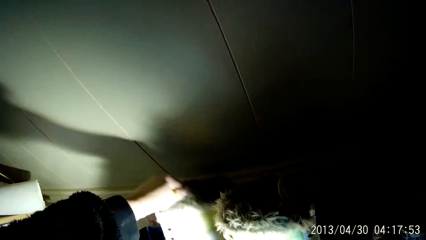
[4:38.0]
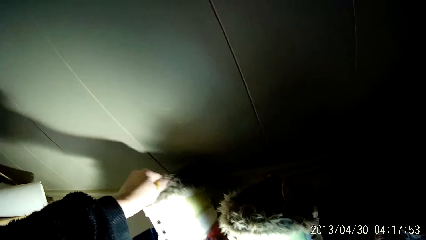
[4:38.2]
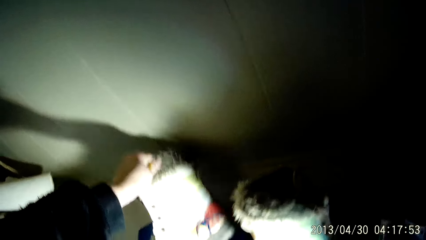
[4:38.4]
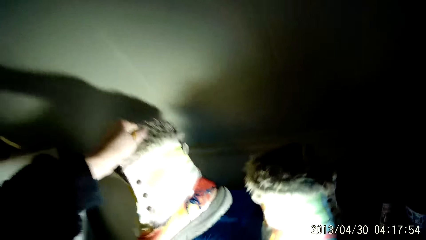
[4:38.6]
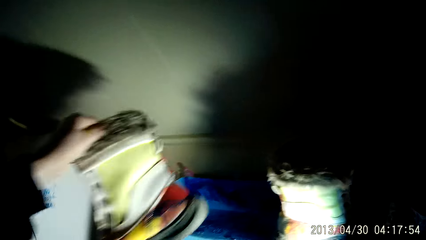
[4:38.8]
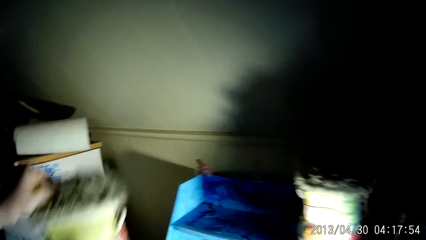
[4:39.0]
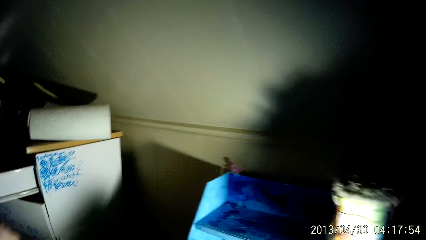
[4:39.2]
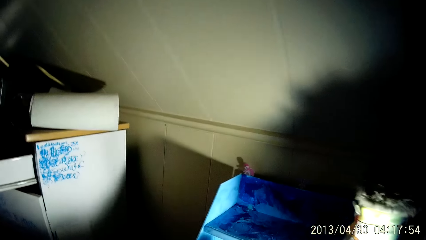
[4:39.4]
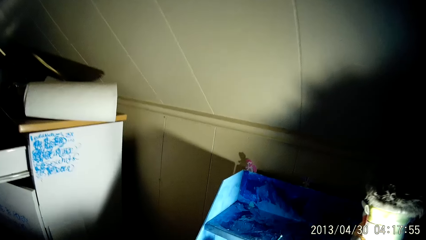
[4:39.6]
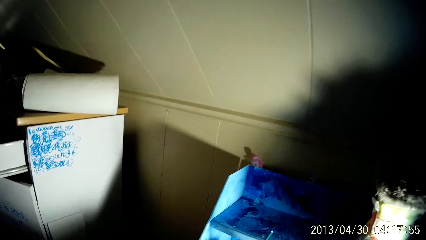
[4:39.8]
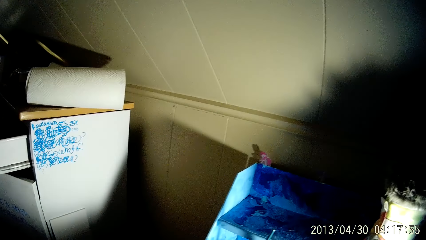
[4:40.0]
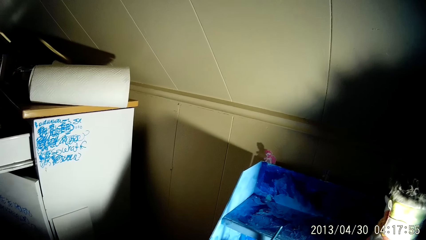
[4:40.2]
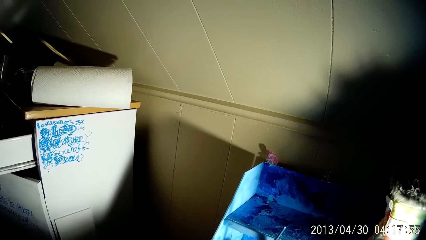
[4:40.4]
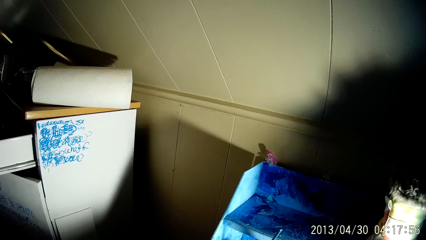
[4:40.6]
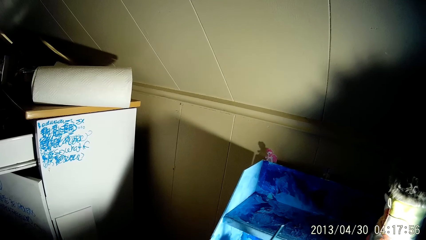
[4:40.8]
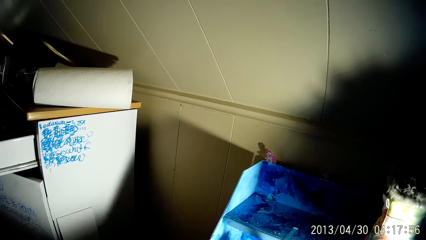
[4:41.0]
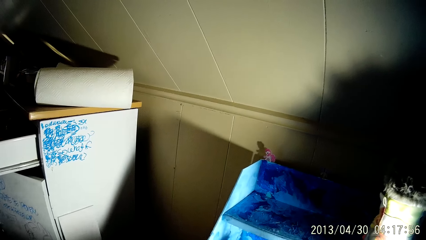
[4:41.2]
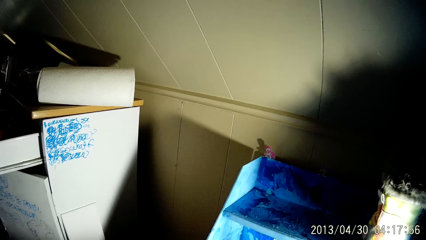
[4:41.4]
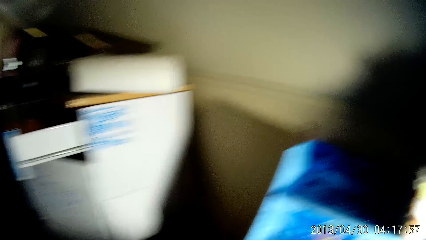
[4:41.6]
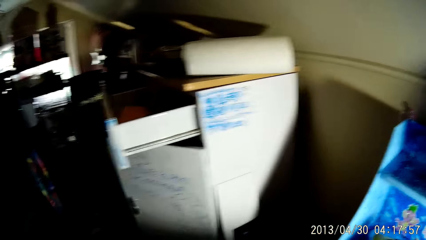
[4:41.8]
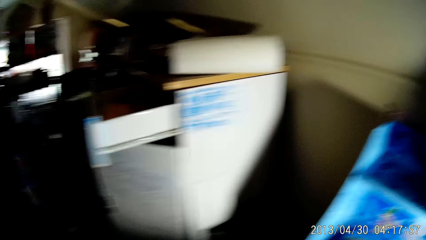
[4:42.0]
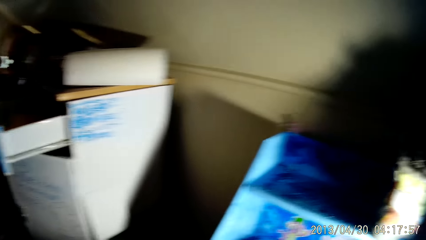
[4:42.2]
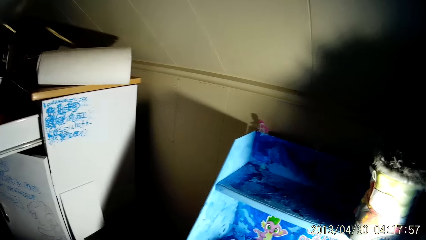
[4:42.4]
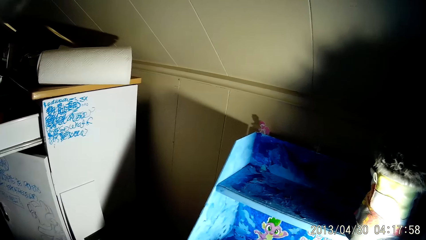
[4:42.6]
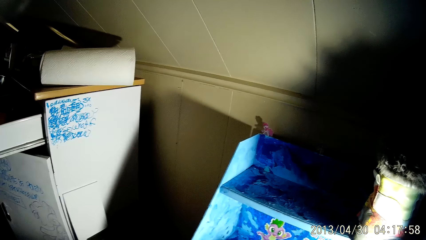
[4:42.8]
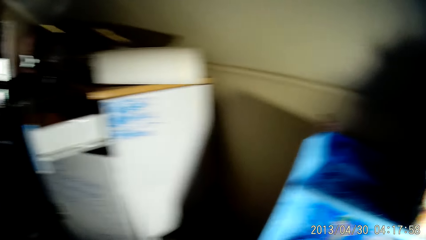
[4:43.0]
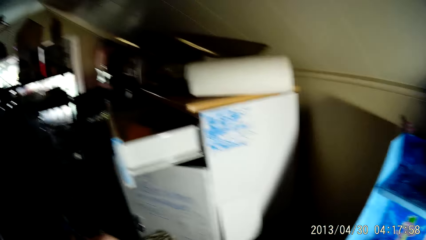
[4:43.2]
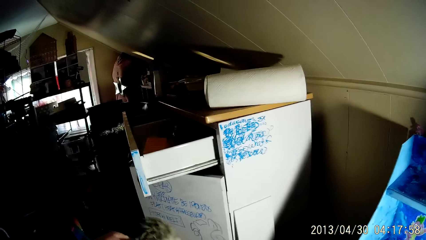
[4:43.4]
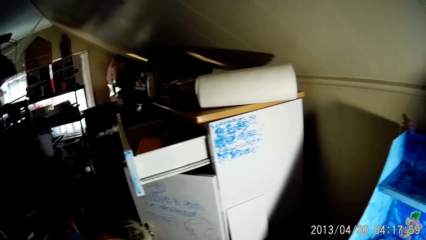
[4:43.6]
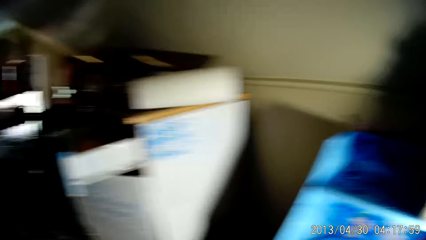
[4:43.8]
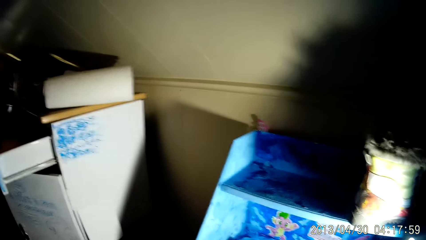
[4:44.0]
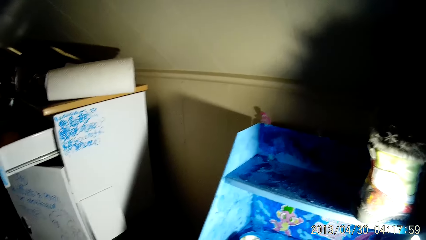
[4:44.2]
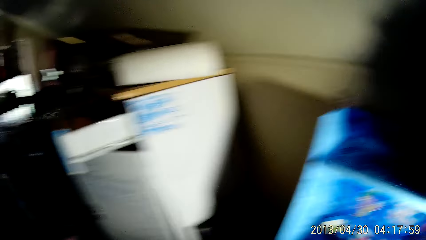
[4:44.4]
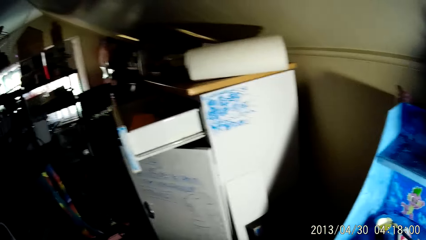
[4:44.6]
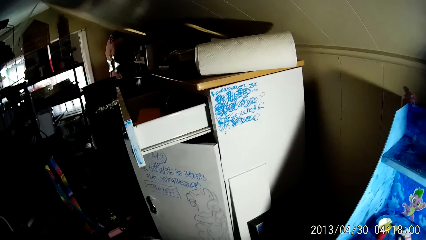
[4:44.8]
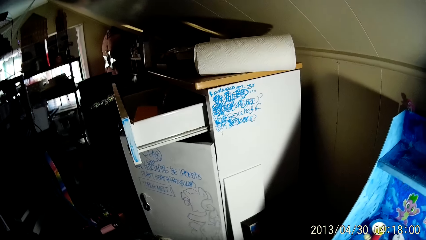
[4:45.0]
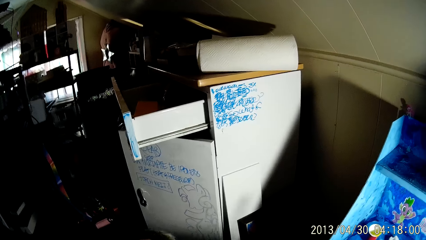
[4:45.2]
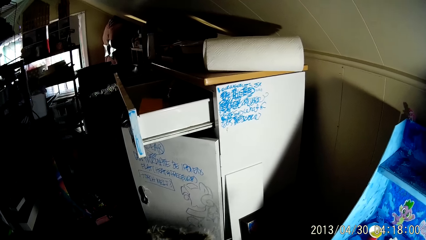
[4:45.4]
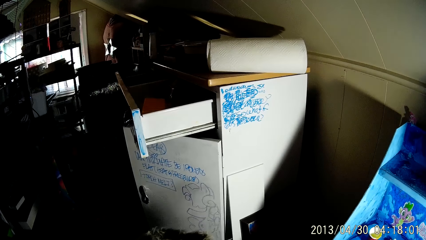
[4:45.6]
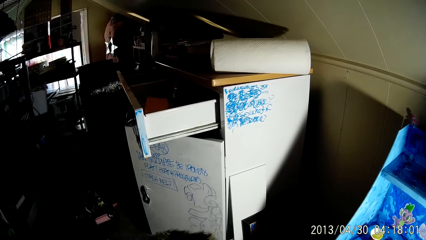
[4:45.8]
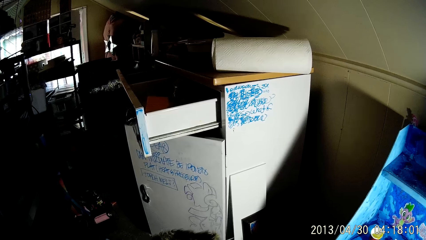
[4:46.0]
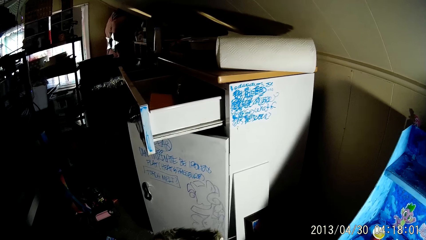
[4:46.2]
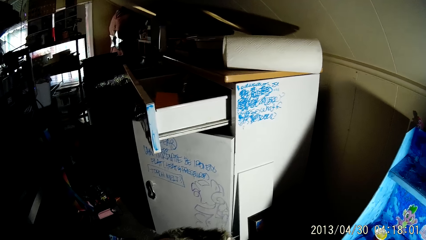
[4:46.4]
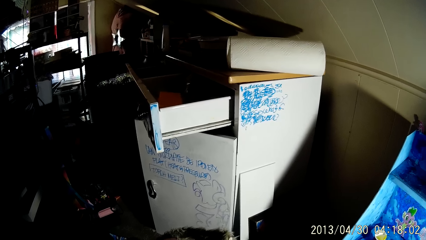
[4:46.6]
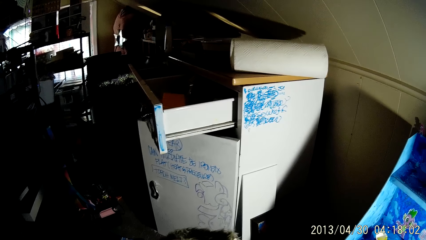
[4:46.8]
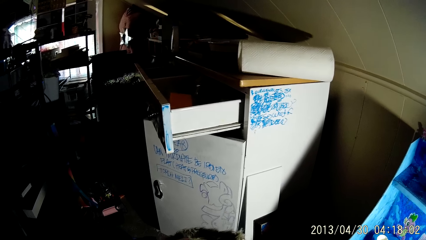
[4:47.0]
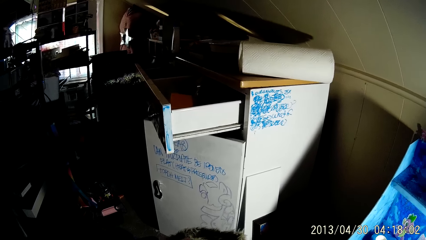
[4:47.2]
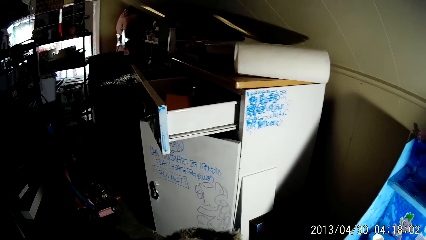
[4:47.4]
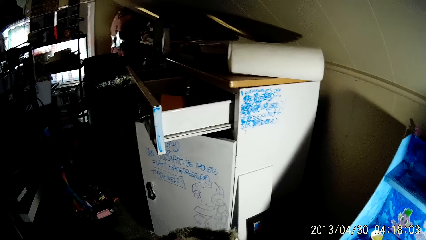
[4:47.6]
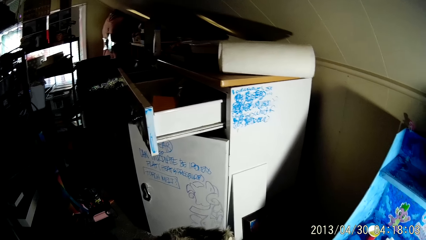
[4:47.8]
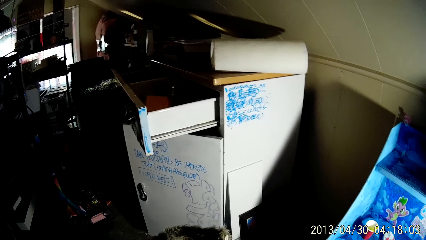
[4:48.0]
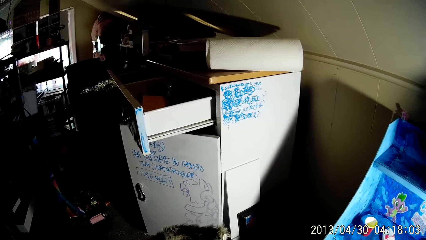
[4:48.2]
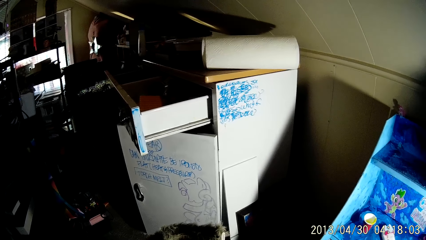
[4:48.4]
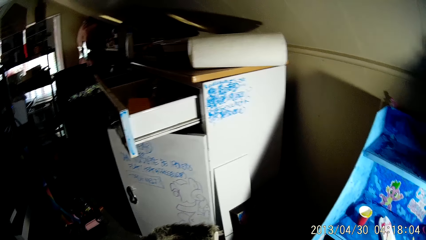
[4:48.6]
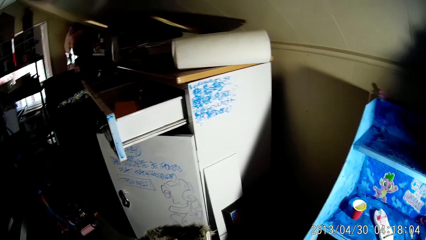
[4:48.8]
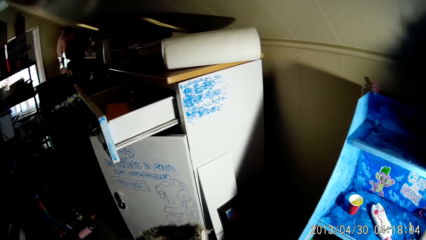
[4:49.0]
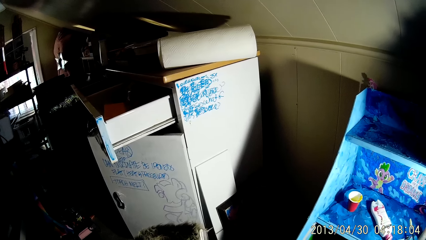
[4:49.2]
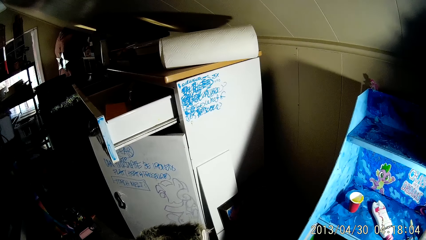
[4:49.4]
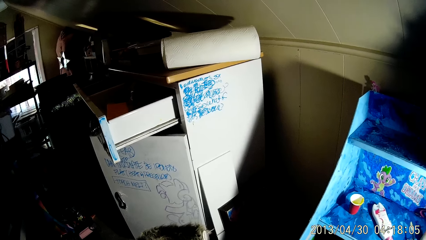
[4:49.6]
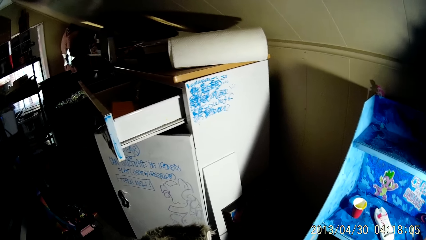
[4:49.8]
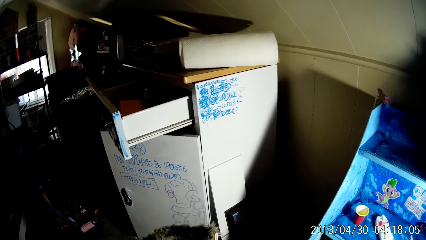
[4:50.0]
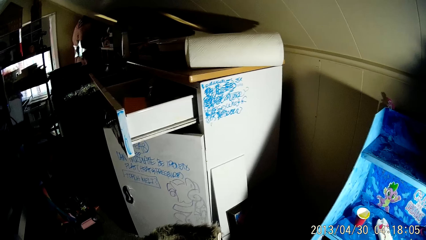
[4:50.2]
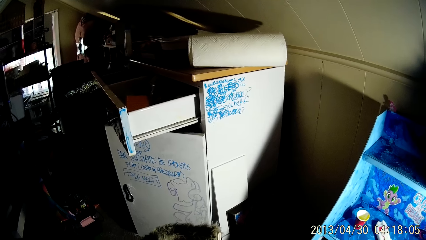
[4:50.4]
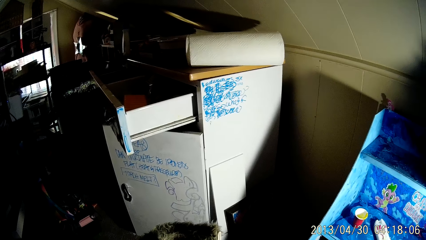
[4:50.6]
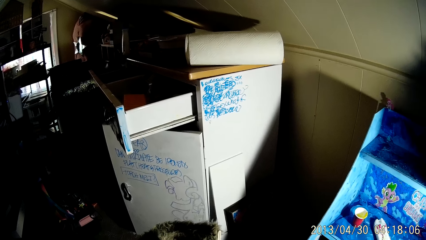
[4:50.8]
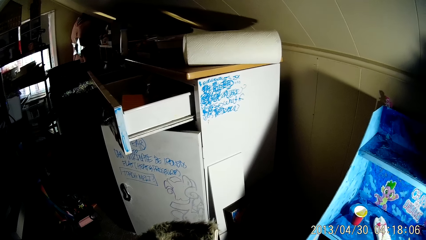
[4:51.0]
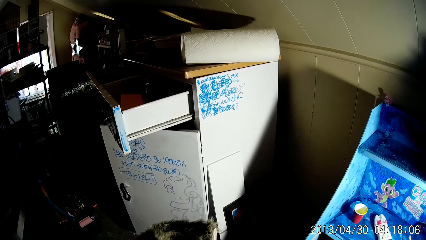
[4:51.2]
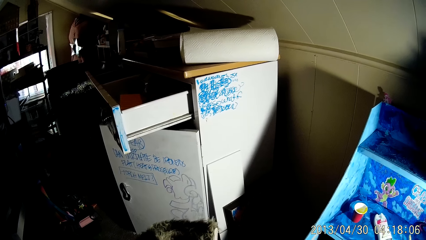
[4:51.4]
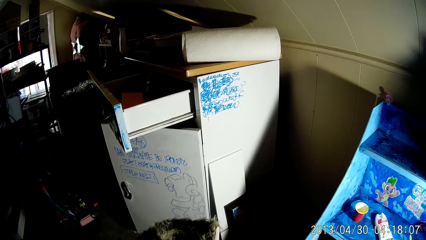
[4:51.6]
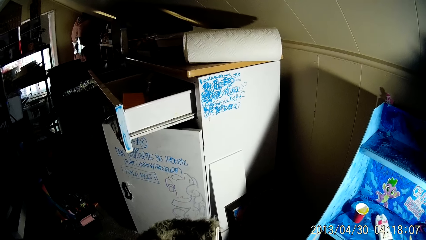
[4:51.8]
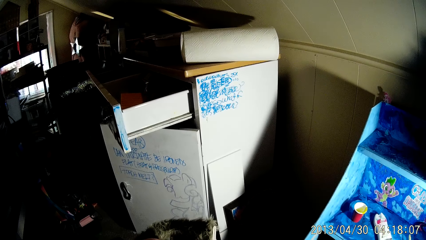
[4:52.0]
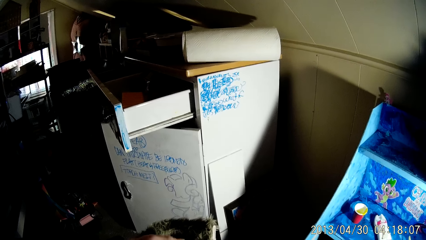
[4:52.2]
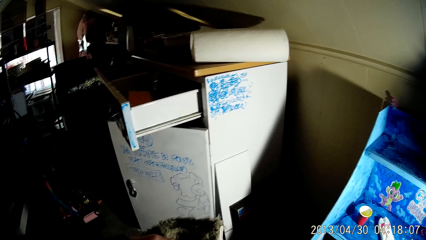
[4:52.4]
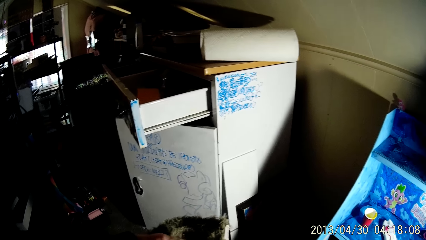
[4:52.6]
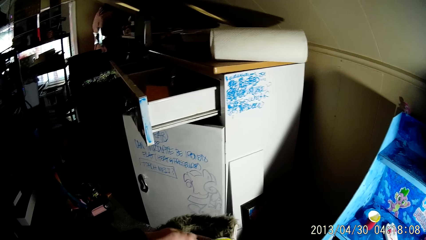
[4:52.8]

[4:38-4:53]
The camera wearer picks up the boot from the shelf with his left hand. He dips the paint brush into a cup of paint on the shelf. He paints the boot with the brush. He polishes the boot with the brush in his right hand.
